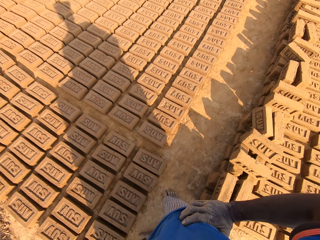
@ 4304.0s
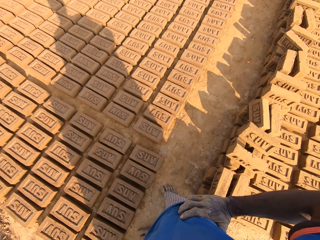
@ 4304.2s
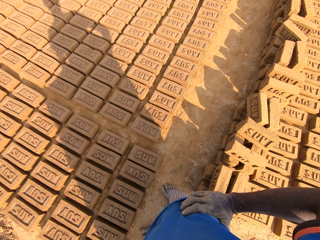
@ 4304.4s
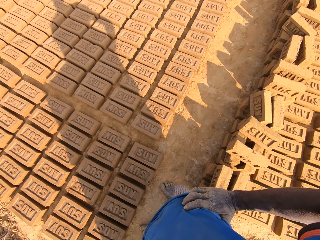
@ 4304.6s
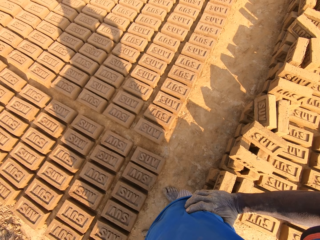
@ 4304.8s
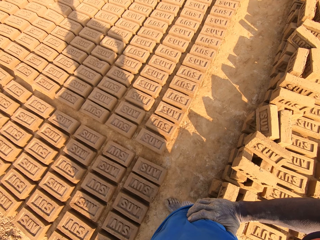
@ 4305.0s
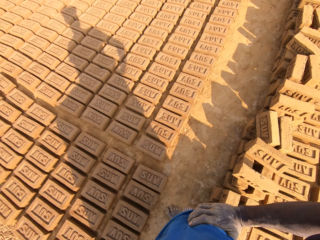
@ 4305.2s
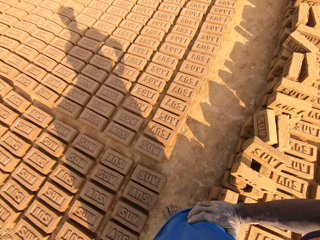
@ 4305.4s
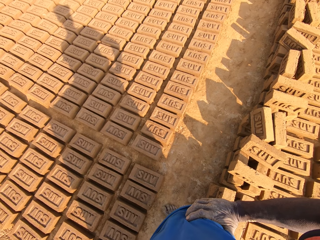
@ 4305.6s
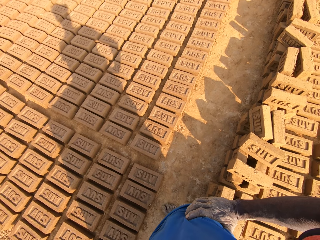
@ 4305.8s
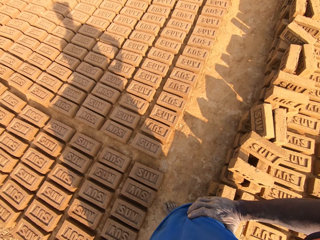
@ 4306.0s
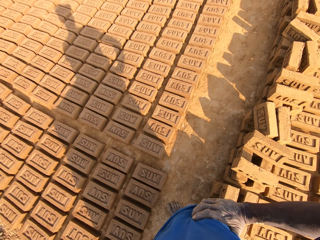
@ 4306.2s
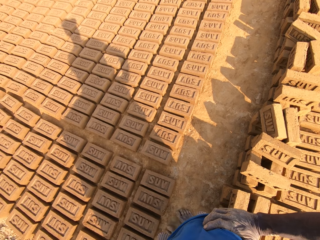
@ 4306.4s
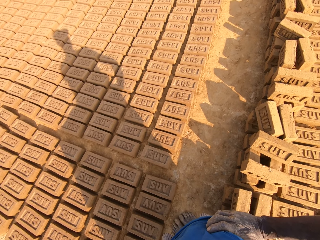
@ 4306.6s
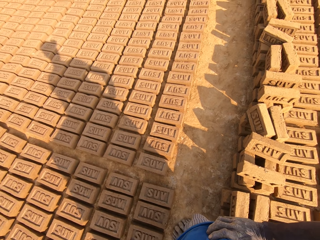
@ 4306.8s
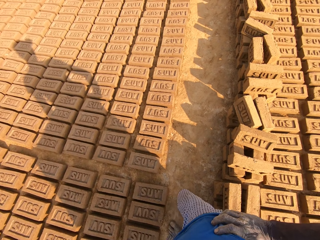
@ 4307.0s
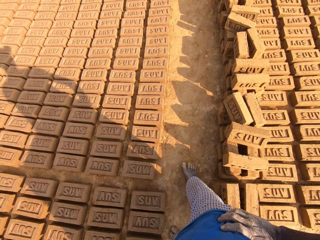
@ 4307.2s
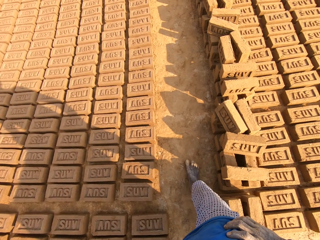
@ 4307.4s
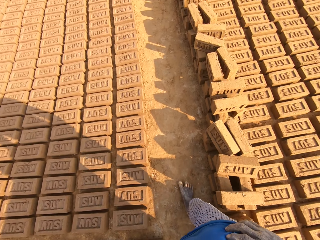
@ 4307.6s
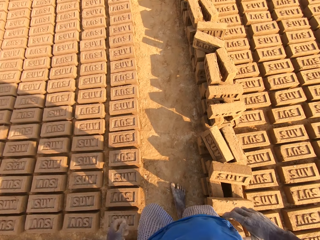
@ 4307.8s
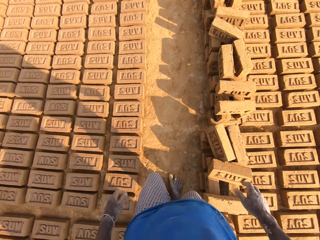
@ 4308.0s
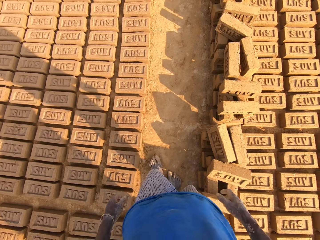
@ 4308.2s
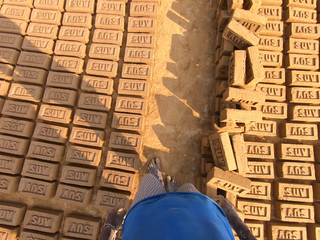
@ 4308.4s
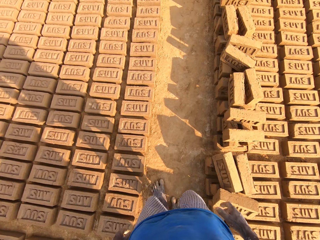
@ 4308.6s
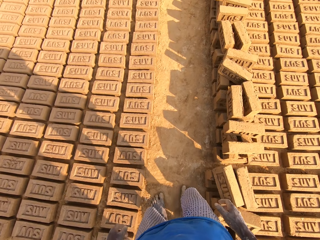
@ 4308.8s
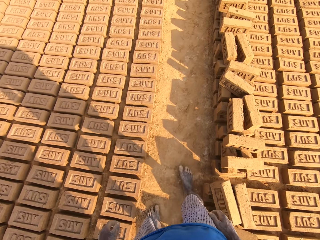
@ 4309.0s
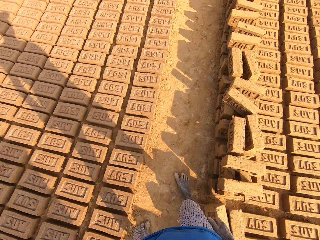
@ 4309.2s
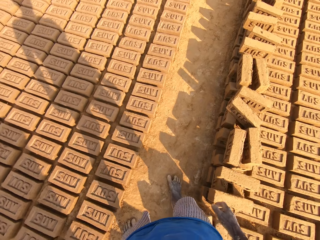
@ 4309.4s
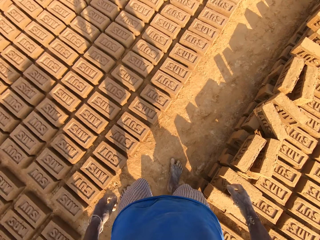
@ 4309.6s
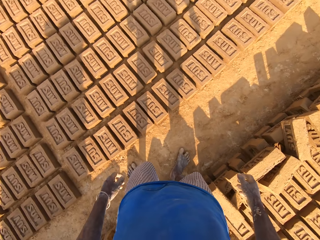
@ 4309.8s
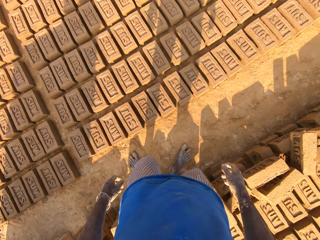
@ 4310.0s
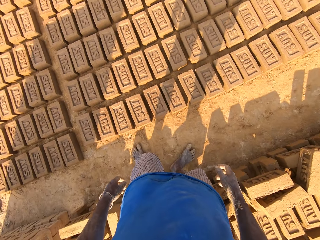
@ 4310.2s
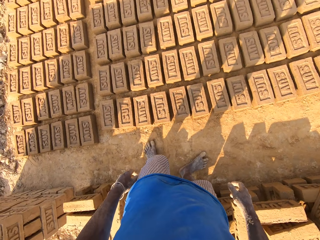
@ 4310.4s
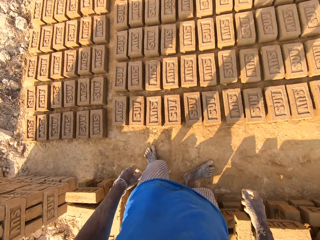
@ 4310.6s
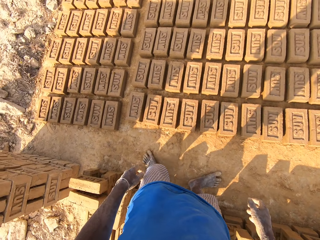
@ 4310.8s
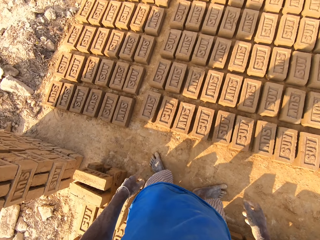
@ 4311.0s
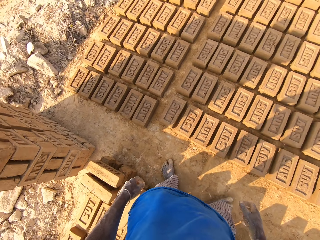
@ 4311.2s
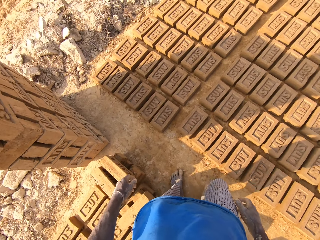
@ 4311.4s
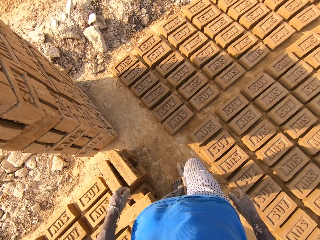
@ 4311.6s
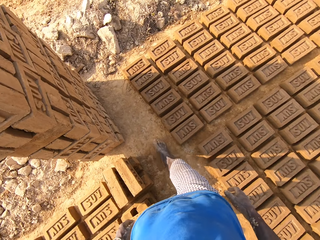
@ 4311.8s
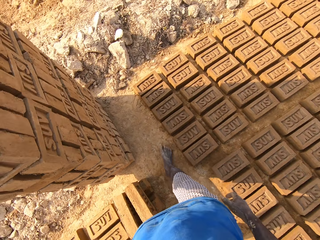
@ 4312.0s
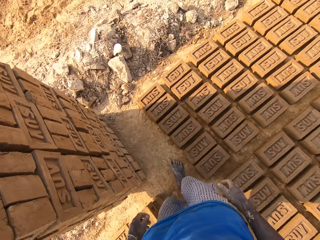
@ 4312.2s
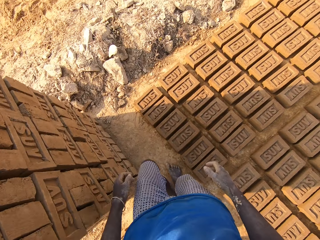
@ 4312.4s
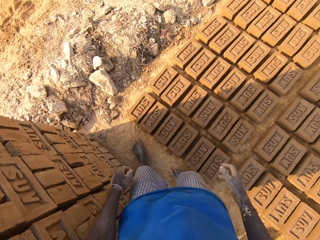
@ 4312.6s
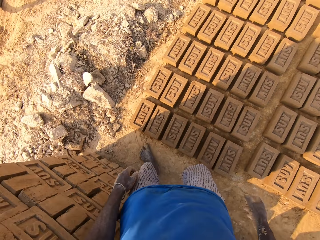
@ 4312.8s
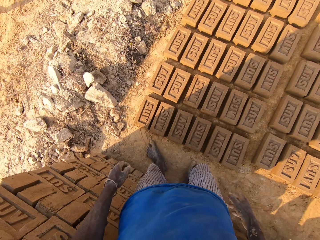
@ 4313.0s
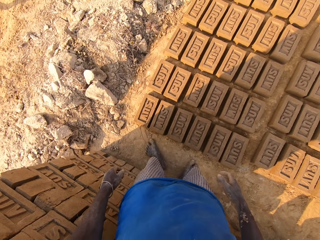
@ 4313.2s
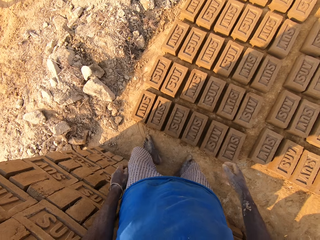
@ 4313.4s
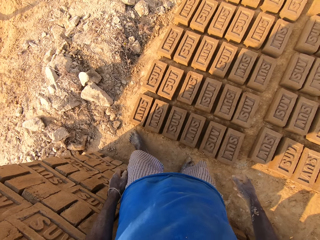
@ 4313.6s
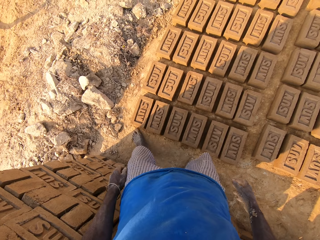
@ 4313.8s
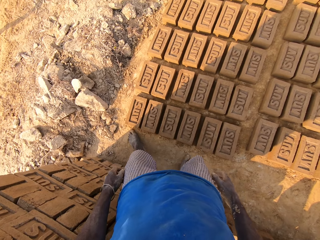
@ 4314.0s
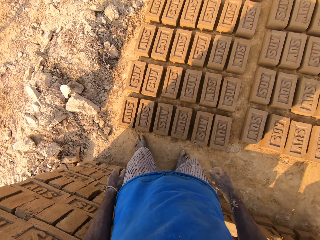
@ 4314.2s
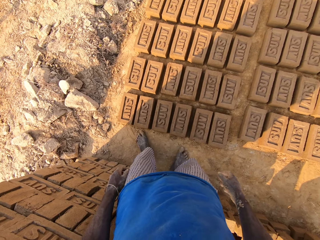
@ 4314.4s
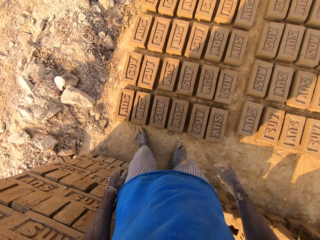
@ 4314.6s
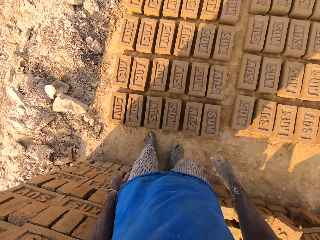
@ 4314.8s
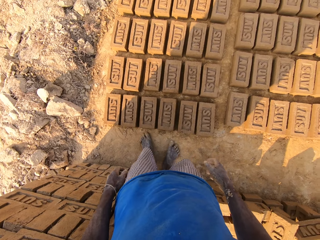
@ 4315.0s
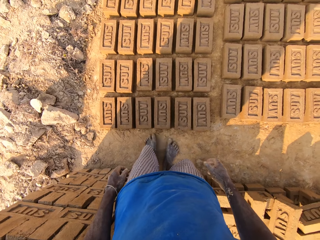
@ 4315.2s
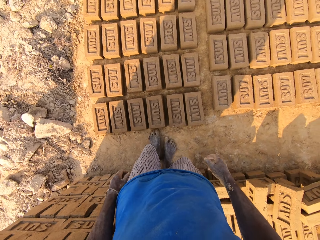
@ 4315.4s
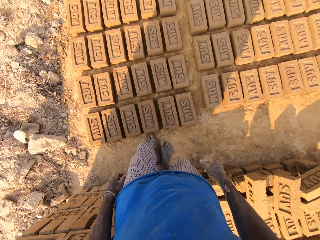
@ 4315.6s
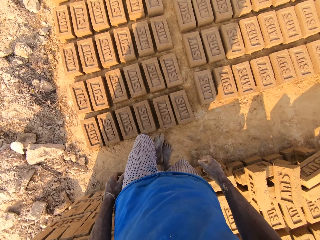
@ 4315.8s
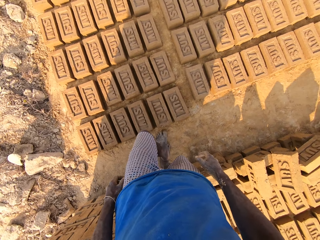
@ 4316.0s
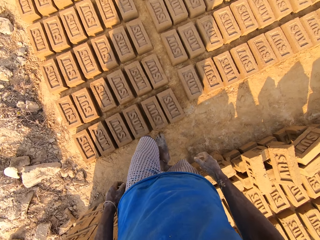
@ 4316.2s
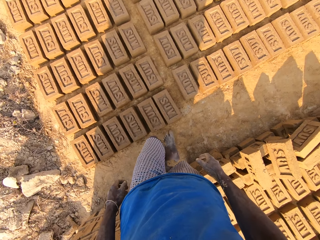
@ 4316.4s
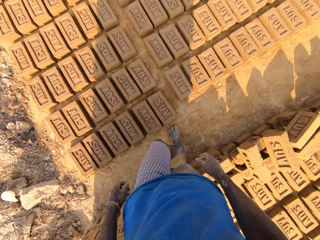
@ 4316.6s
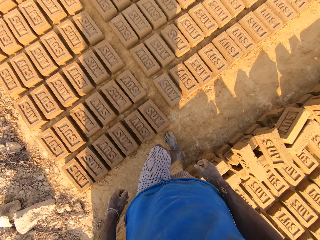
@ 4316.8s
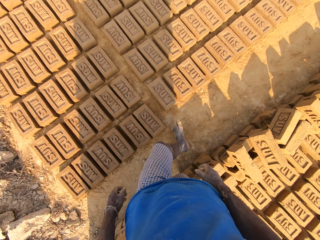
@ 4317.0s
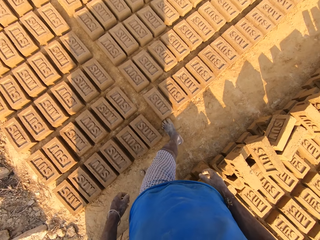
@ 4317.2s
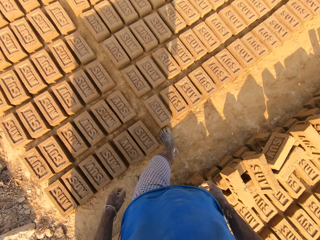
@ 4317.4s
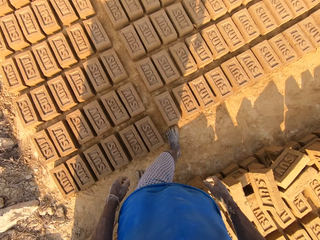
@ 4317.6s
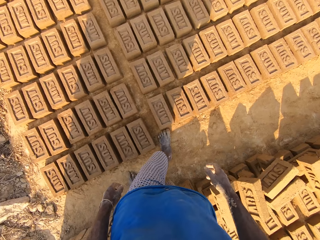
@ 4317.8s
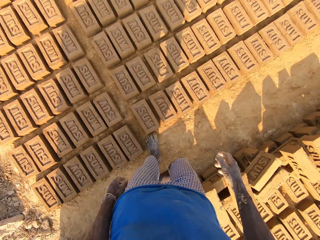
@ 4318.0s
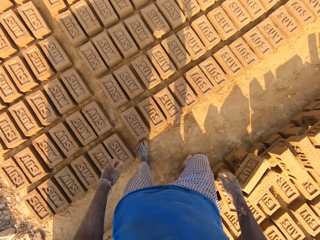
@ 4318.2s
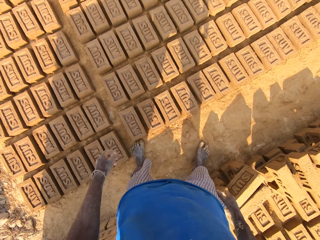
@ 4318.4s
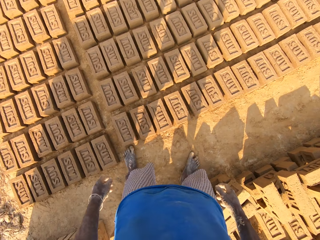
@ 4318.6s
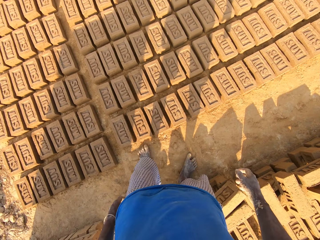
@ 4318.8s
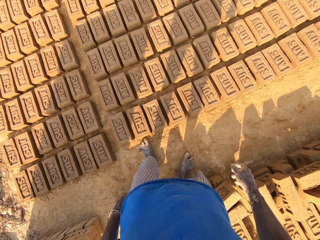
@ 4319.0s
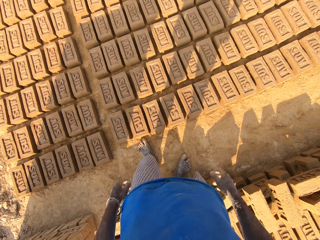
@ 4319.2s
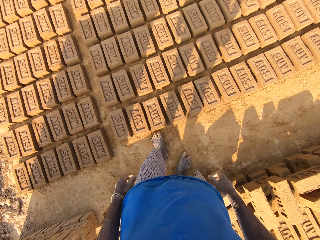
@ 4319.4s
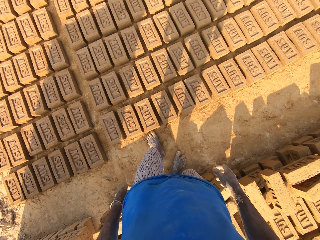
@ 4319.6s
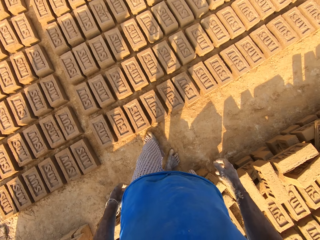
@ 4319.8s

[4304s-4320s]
The camera wearer stands around the brick construction area. He walks around the molded bricks on the ground. He counts the bricks with his leg.

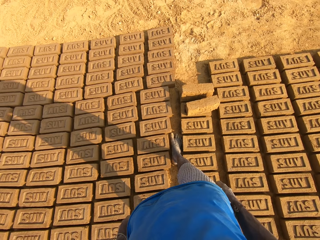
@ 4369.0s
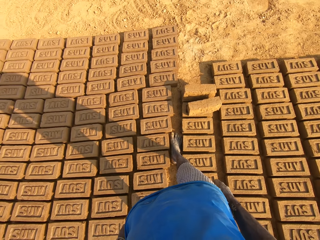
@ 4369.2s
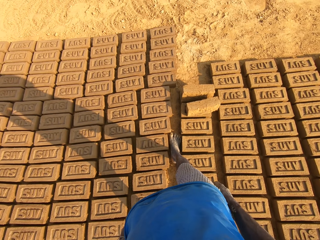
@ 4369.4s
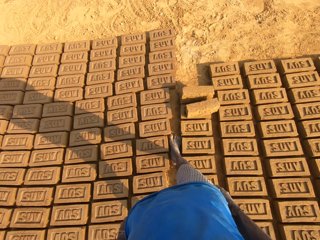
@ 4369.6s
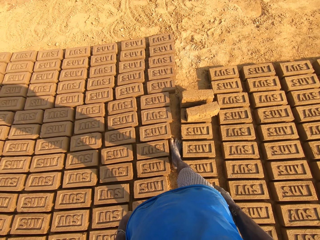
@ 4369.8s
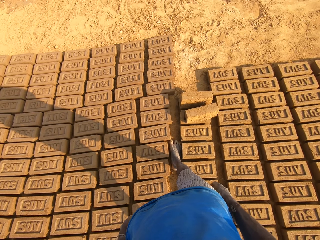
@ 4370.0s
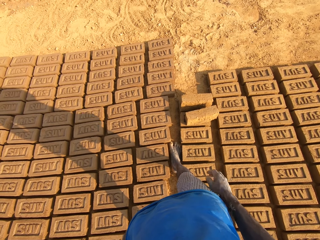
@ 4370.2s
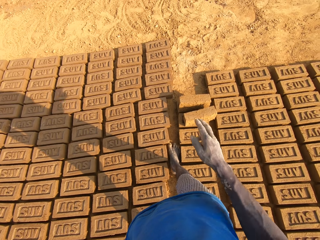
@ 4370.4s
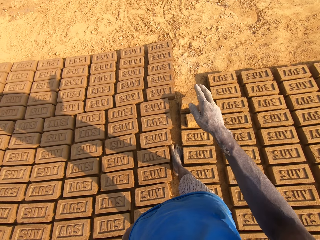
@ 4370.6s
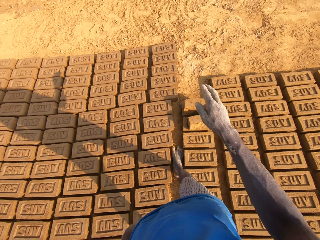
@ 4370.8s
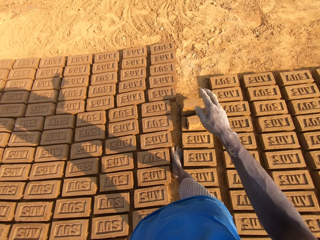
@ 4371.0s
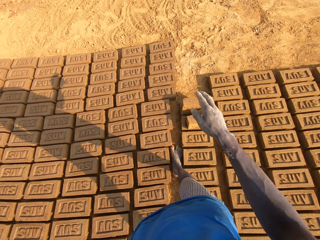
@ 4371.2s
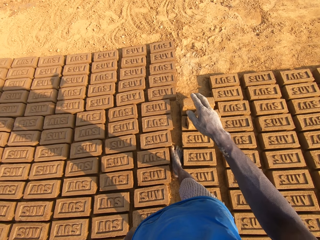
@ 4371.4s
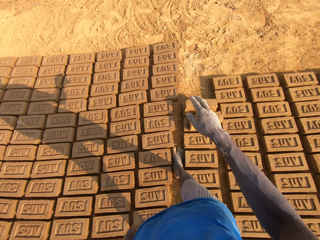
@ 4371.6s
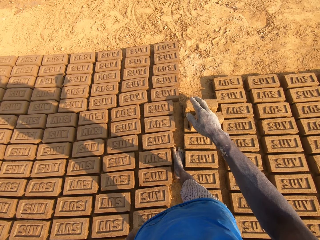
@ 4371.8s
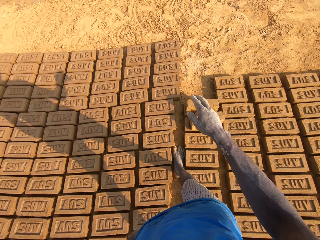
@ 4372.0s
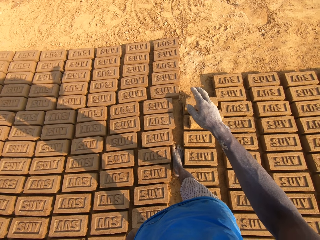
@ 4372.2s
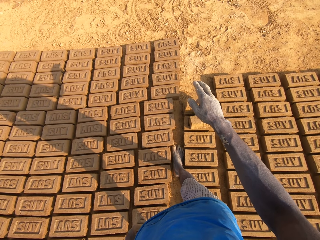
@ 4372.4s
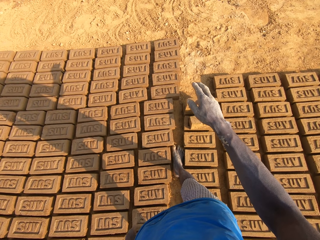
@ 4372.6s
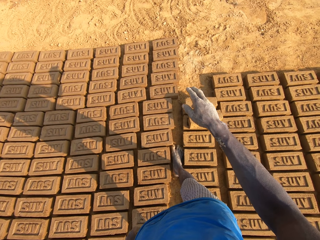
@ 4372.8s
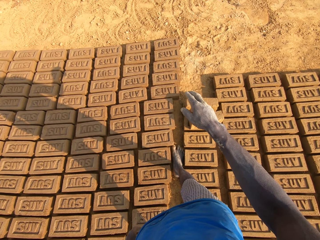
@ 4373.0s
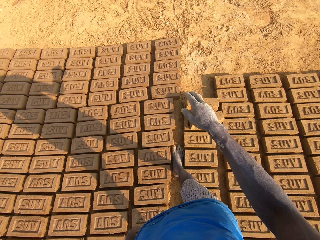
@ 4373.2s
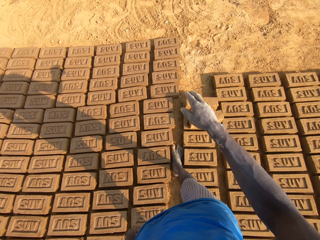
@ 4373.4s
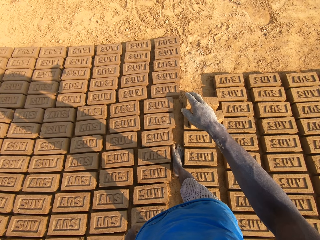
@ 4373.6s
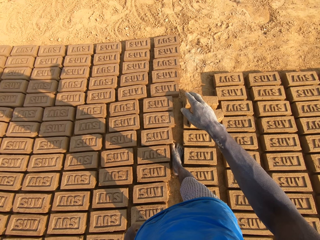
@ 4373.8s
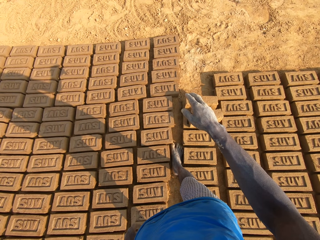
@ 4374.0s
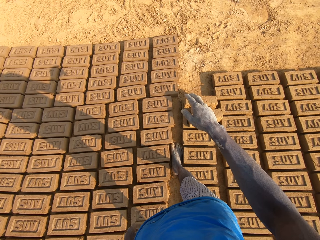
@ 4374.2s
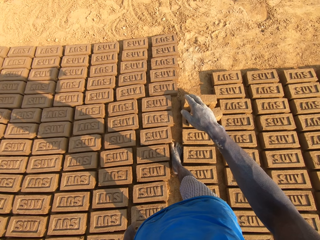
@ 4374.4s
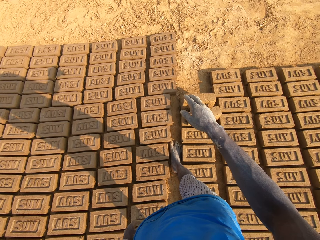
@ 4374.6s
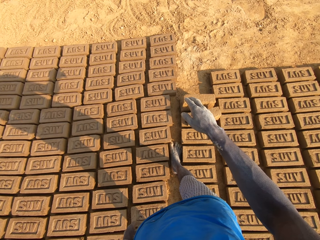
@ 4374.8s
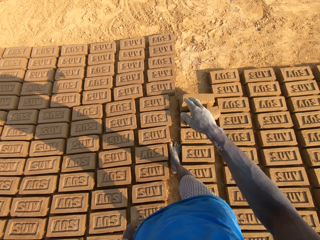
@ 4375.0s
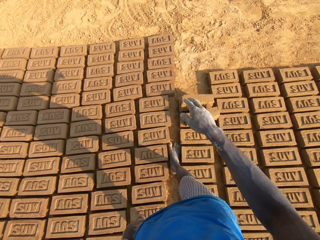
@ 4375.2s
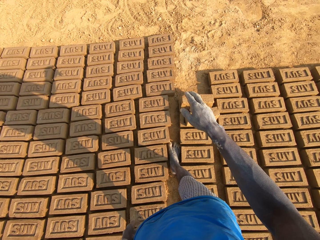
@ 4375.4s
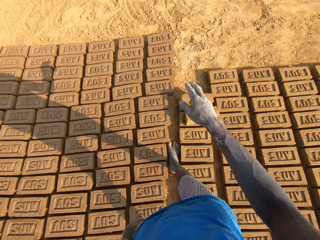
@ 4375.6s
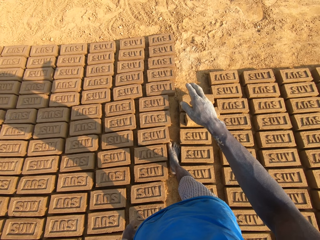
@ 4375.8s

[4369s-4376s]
The camera wearer counts the molded bricks on the ground with his hand. He points at the bricks.
